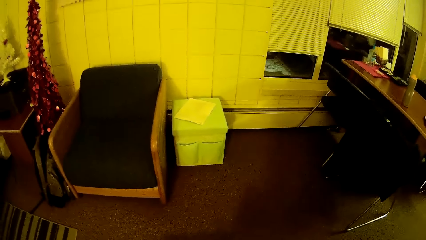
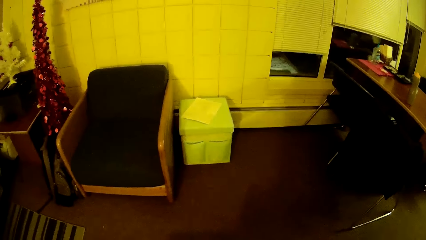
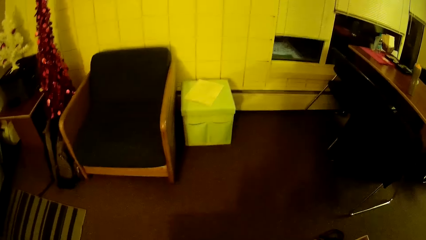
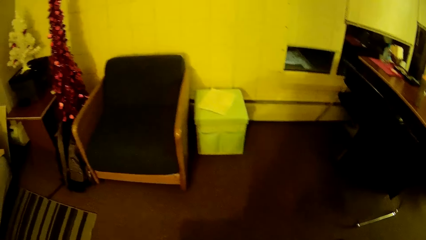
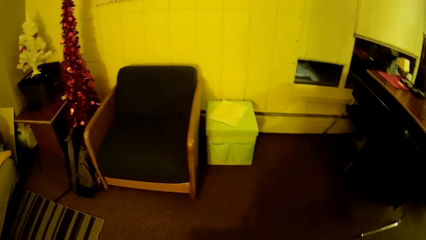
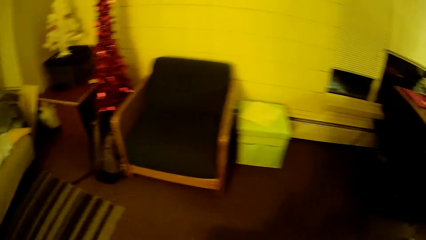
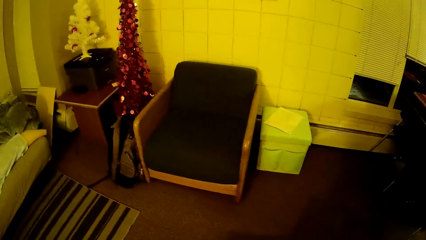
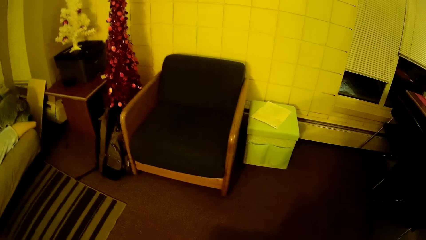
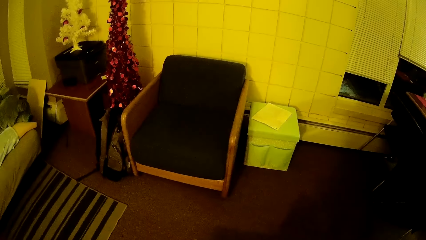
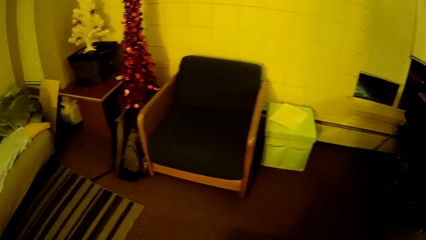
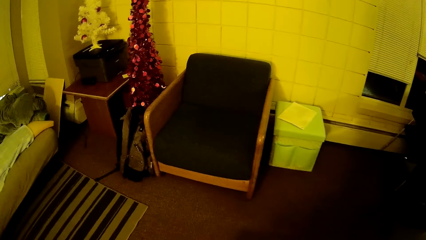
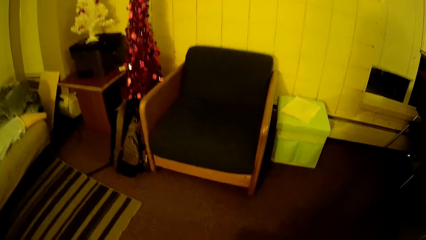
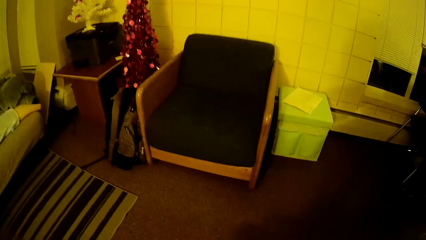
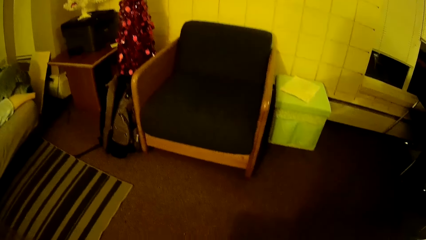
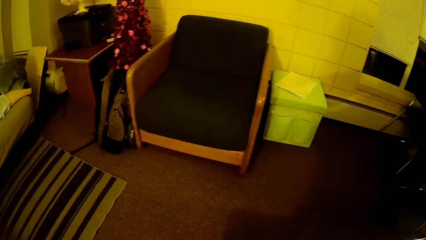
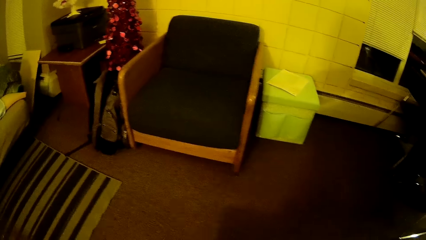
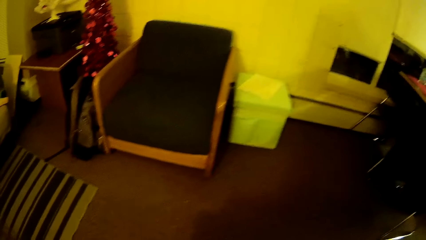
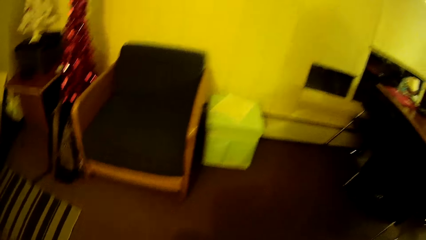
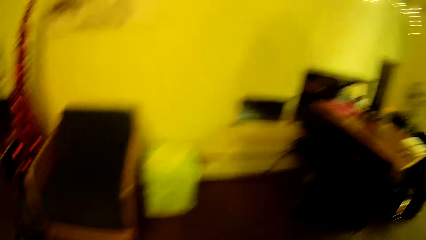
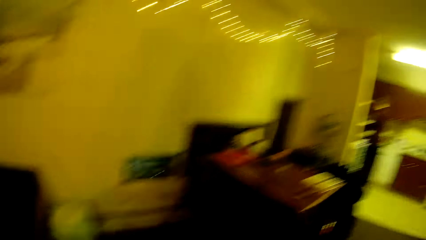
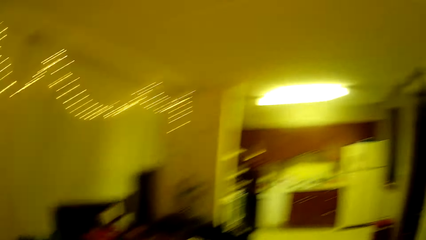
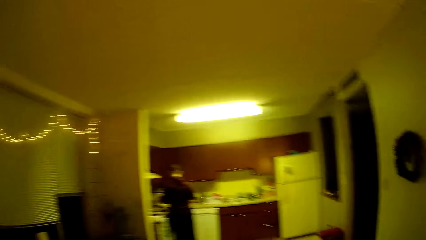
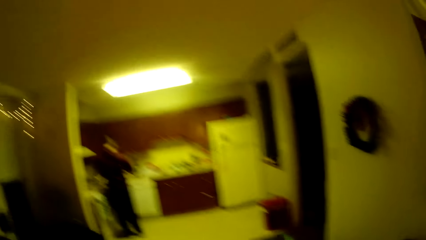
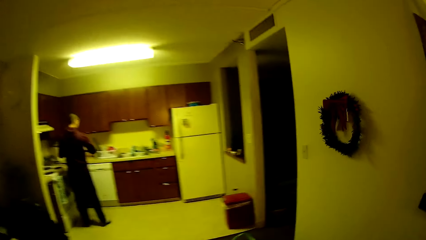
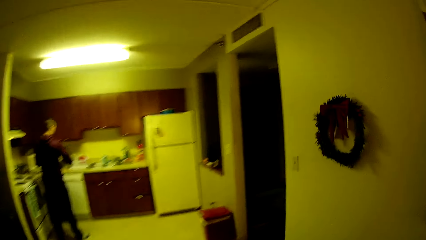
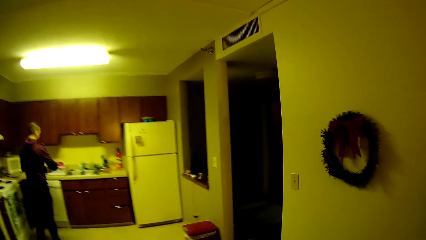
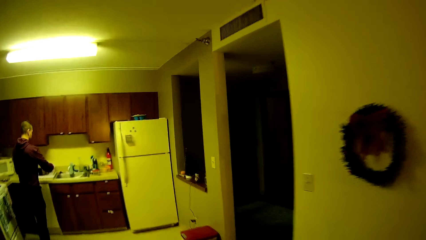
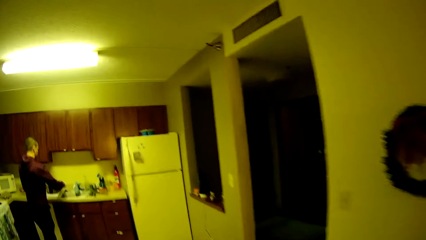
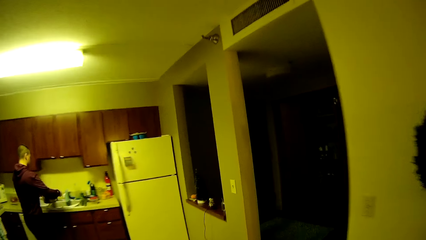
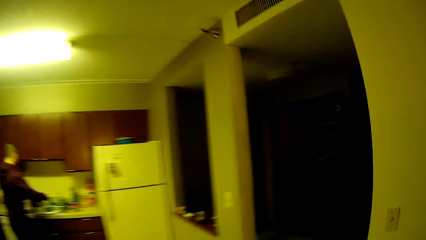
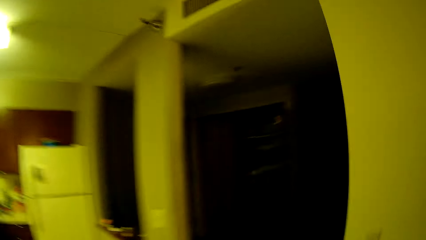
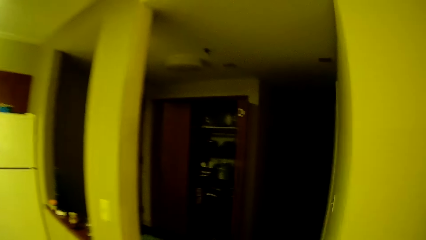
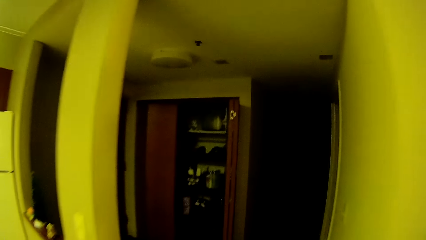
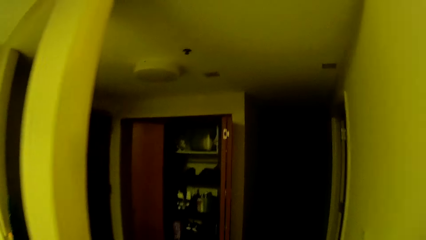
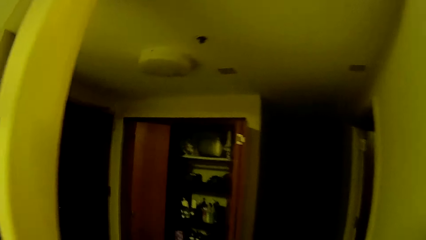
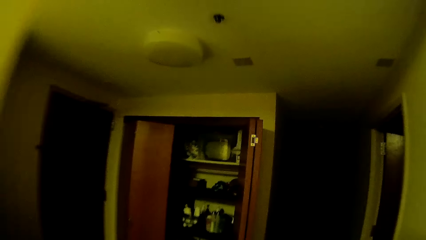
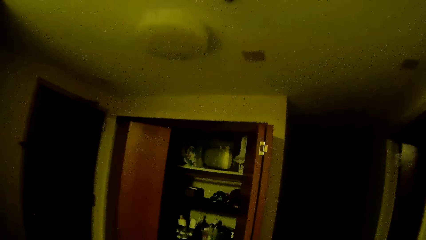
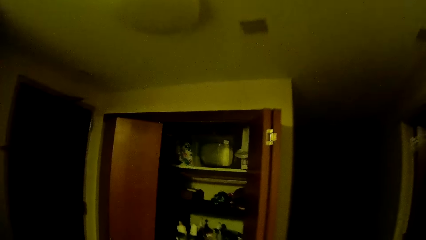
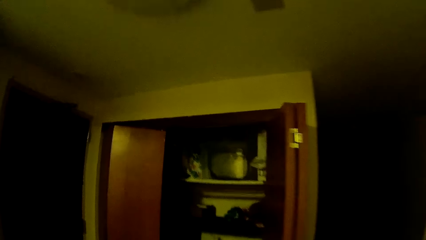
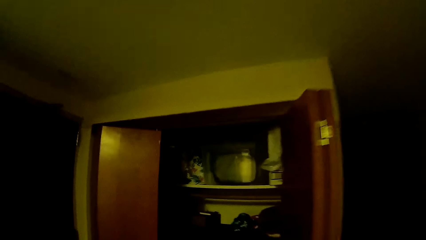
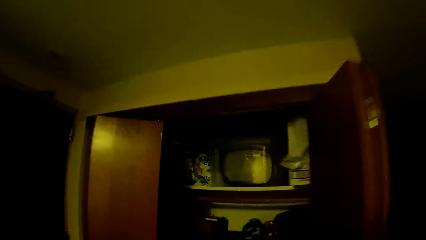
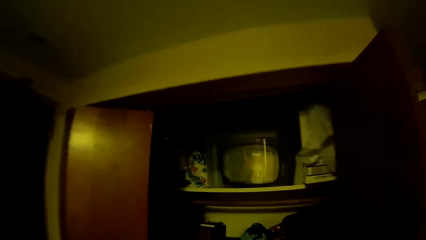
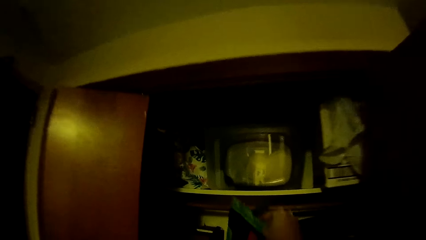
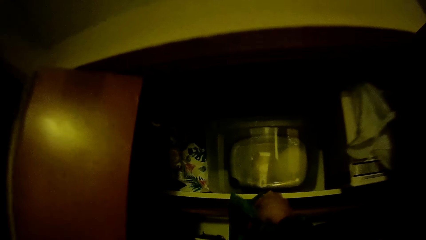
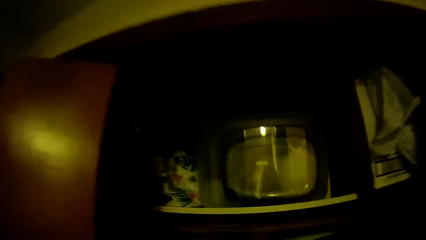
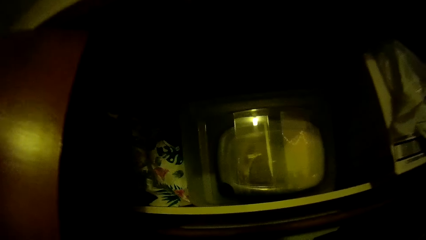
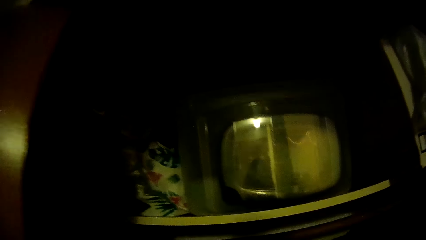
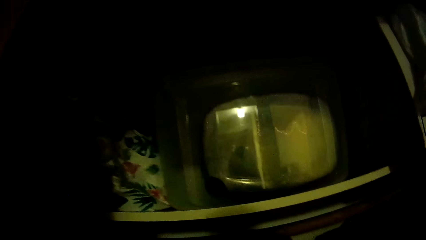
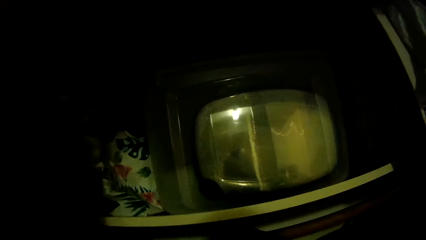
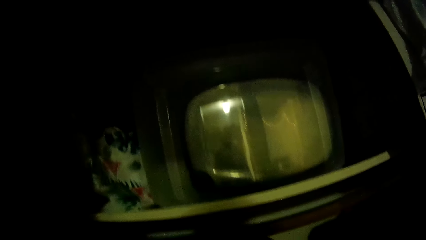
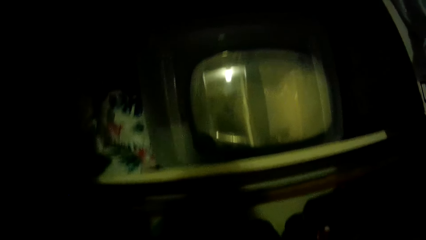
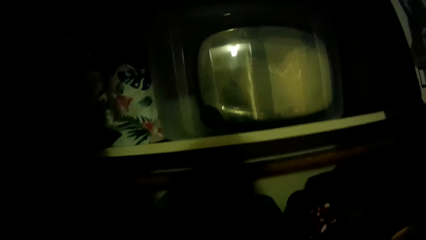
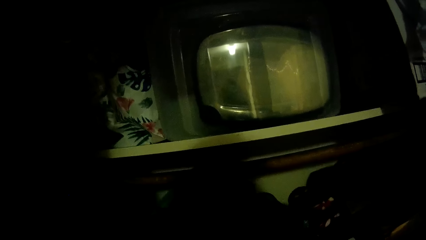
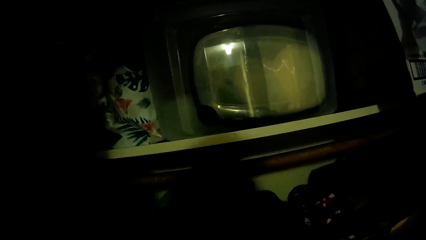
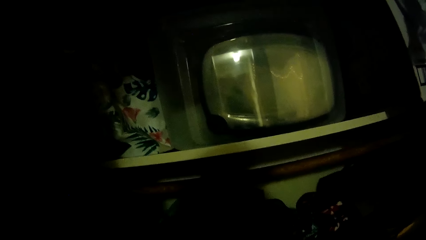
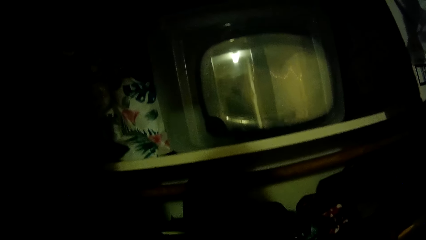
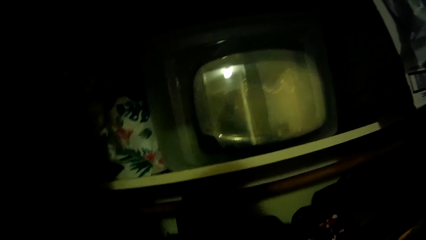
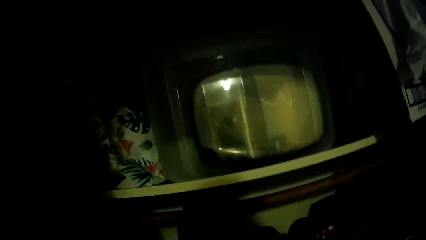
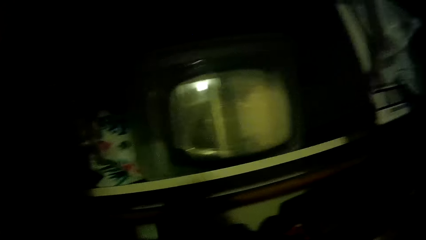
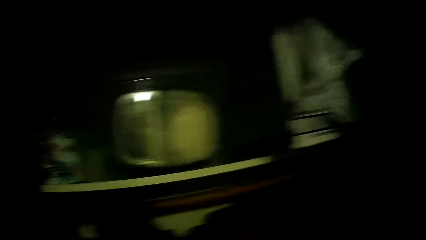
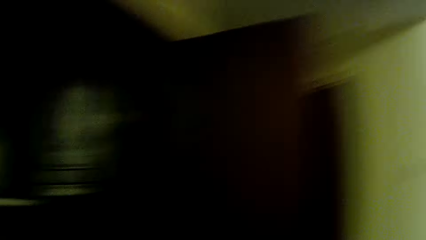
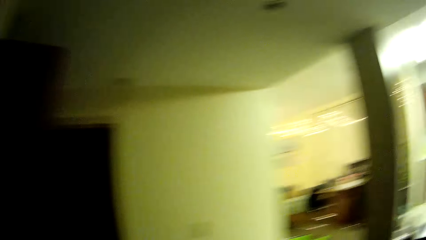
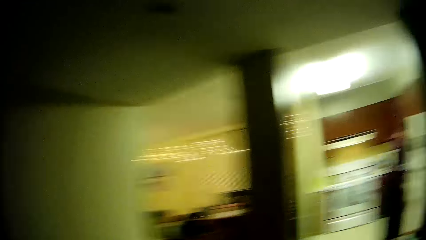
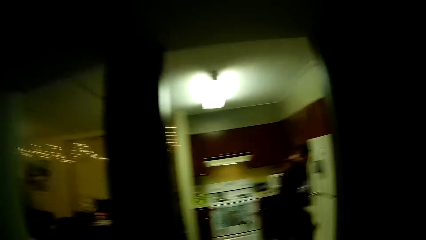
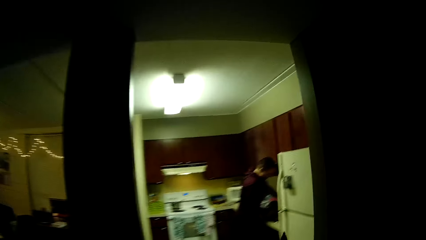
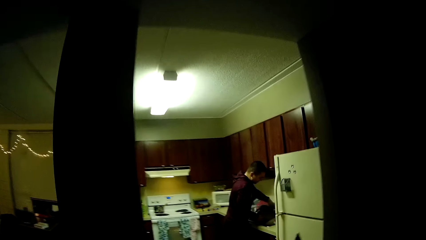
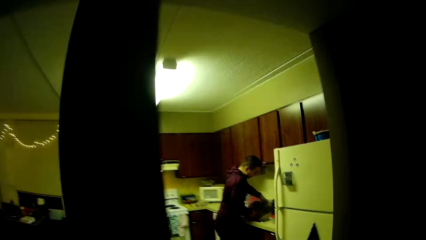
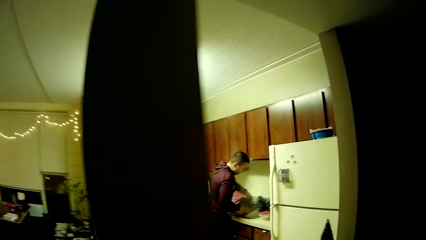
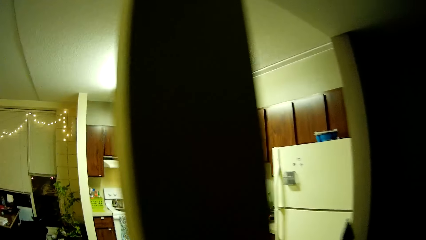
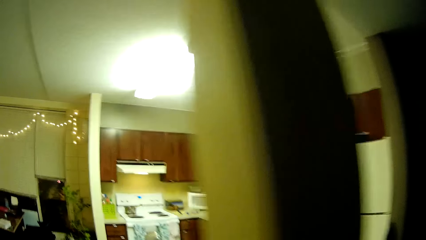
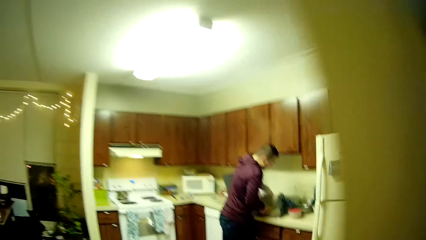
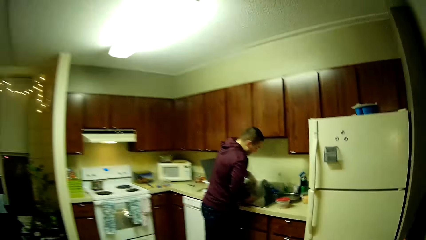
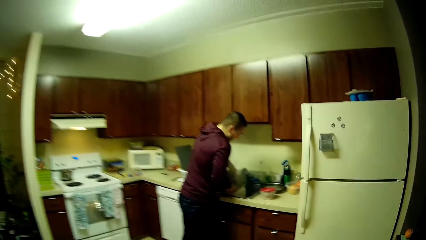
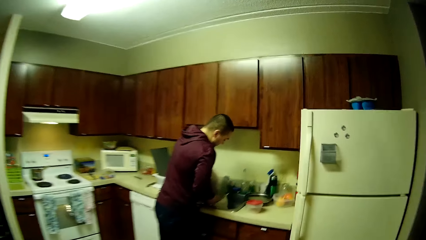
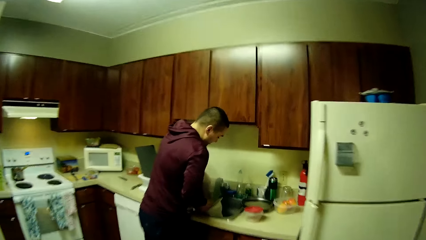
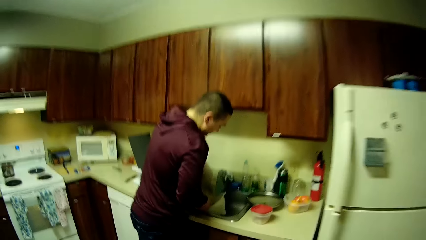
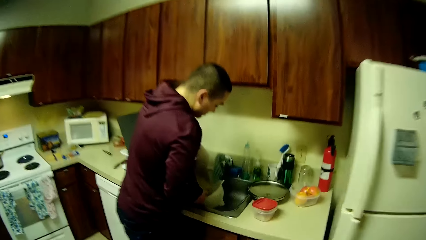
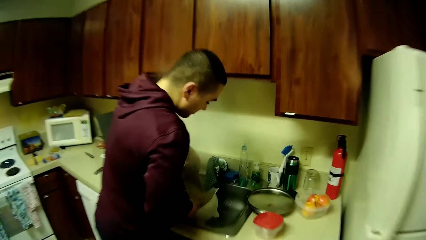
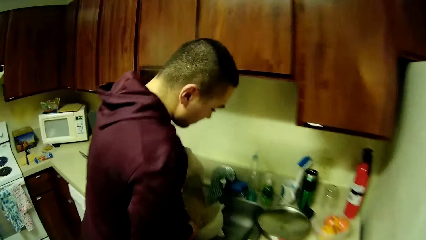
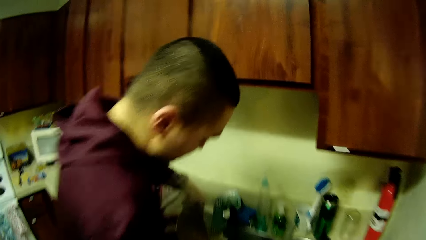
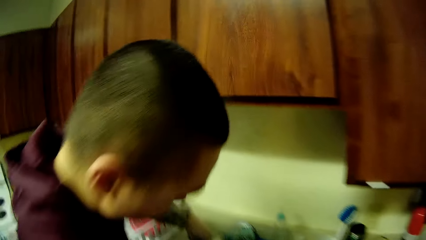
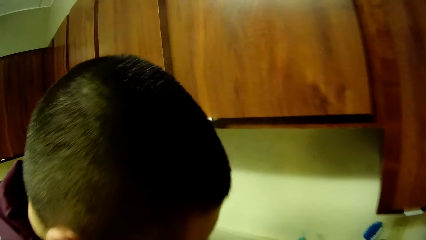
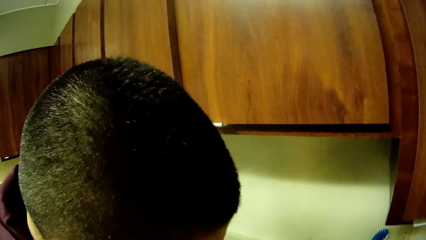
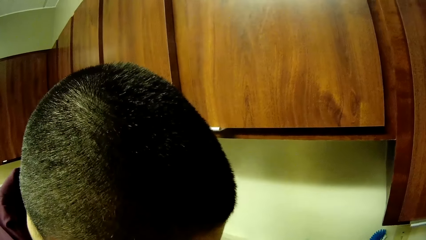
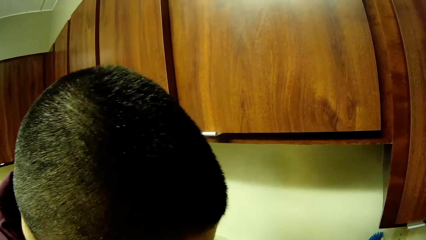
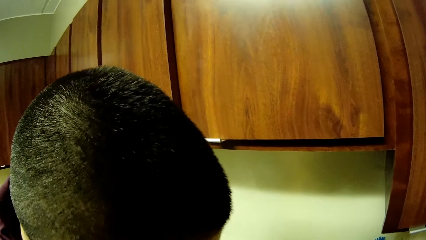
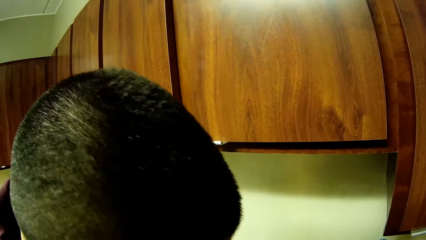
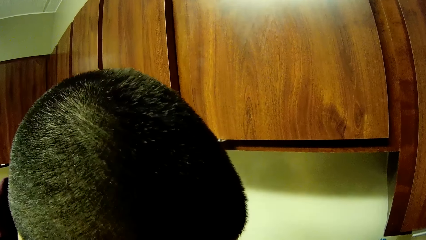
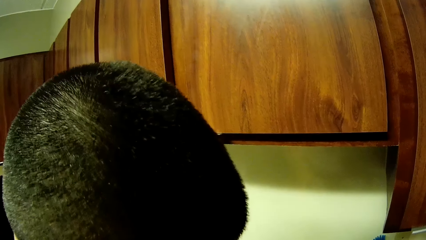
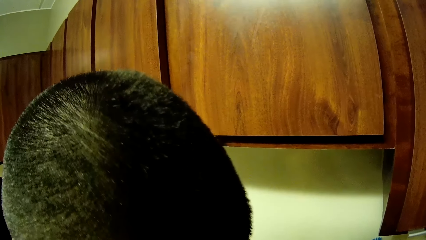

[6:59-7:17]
The camera wearer picks up a bag on the table with her right hand. She walks towards a cupboard. A man pours out the pasta inside the first pot into a sieve. The camera wearer drops the bag inside the cupboard with her right hand. The man picks up something from the cabinet. The camera wearer drains water from the spaghetti to the colander.
